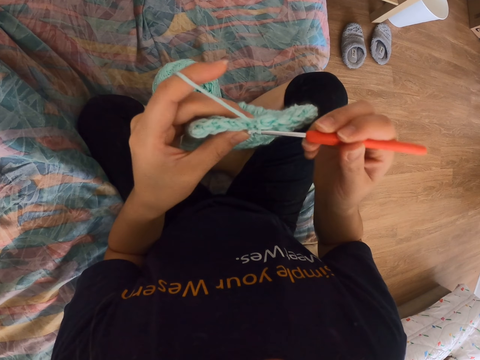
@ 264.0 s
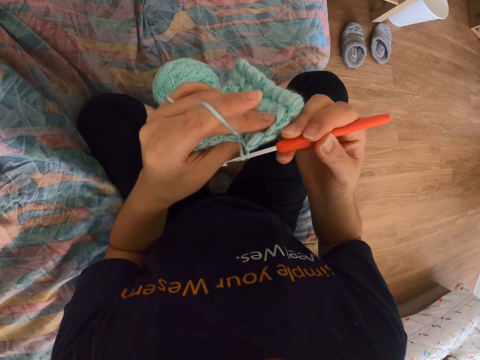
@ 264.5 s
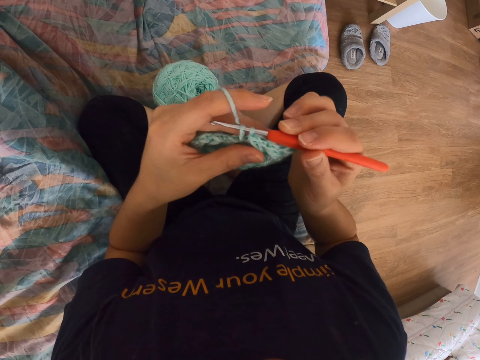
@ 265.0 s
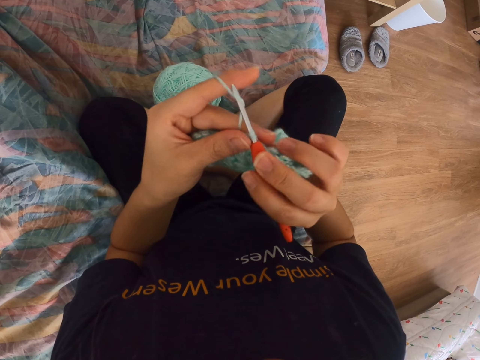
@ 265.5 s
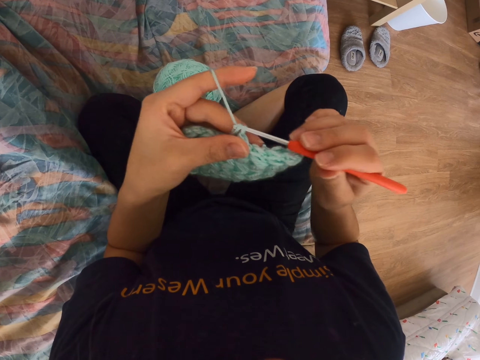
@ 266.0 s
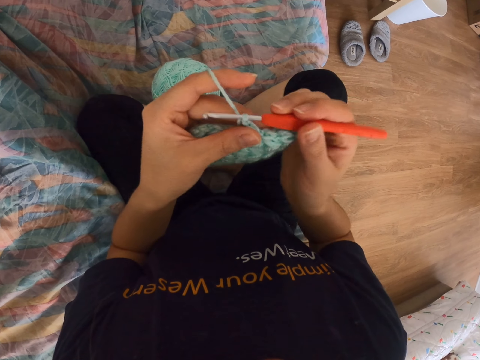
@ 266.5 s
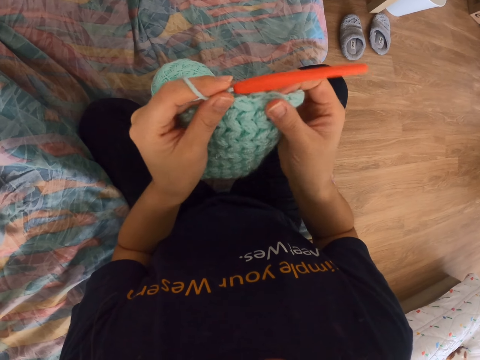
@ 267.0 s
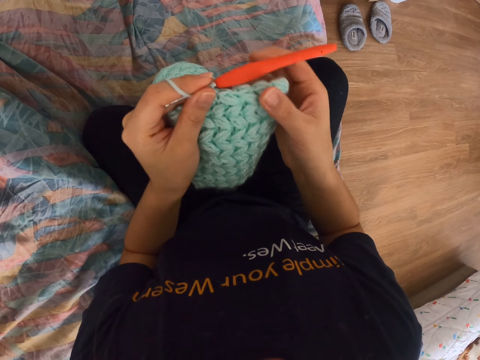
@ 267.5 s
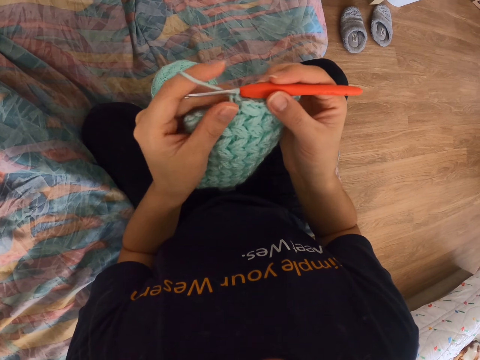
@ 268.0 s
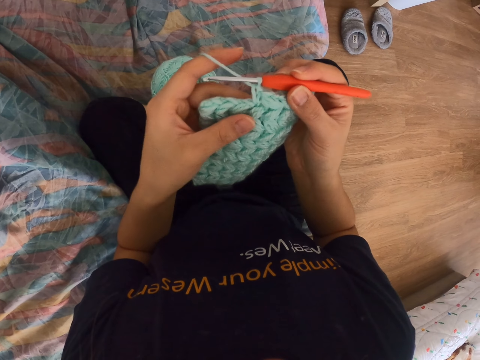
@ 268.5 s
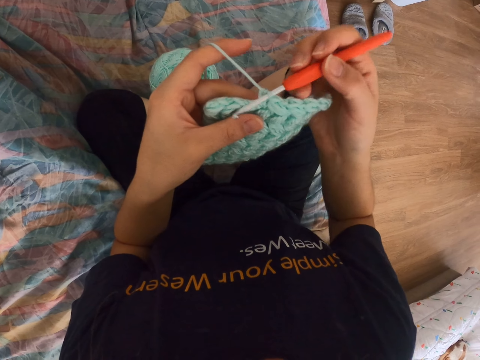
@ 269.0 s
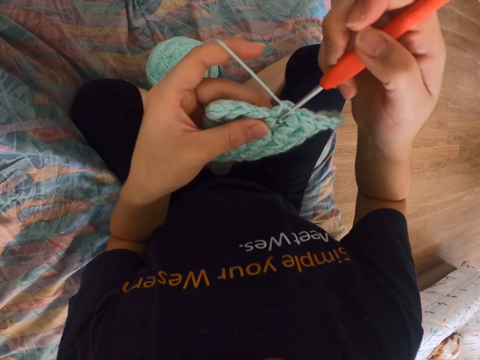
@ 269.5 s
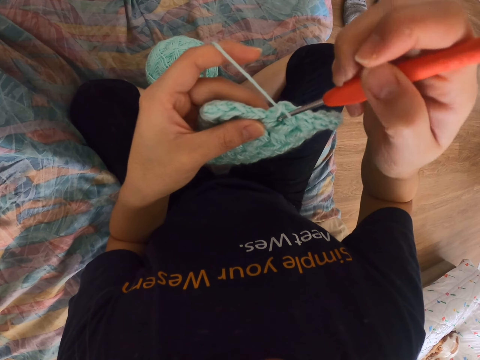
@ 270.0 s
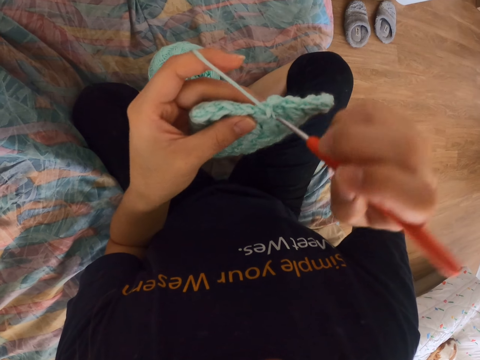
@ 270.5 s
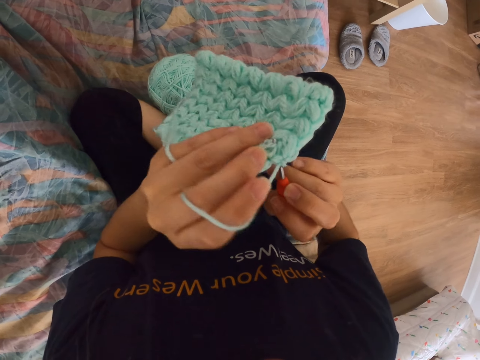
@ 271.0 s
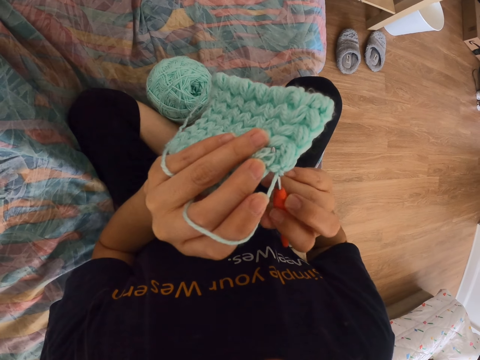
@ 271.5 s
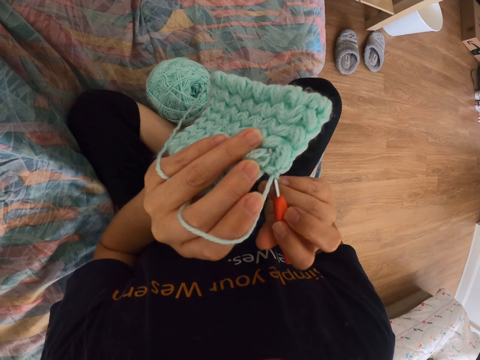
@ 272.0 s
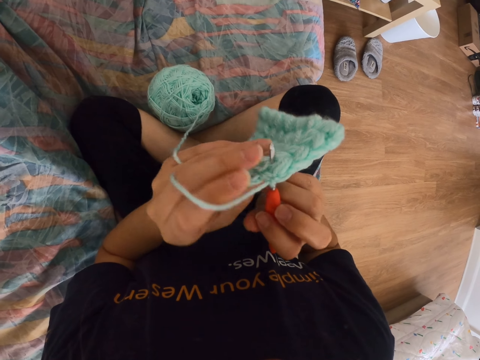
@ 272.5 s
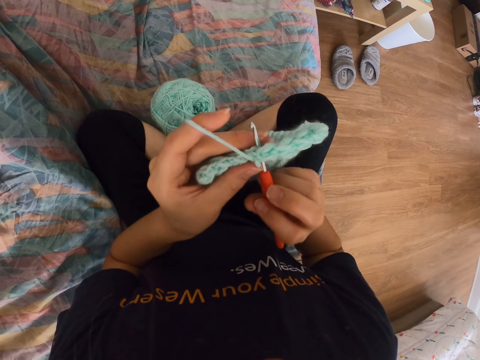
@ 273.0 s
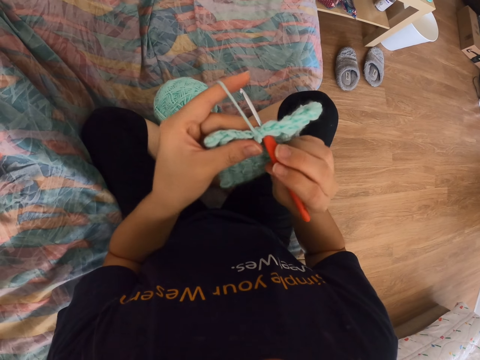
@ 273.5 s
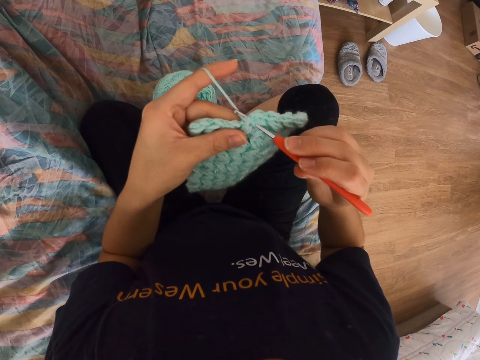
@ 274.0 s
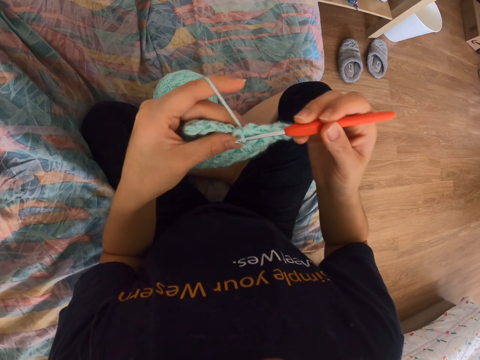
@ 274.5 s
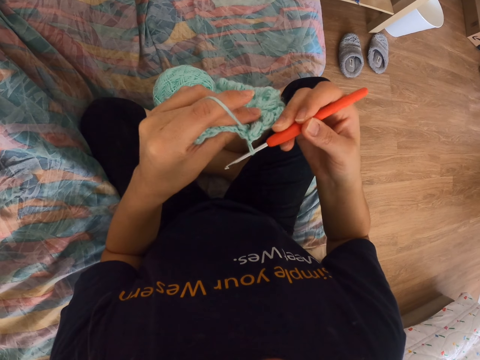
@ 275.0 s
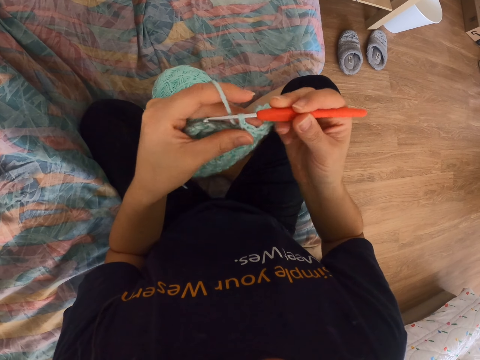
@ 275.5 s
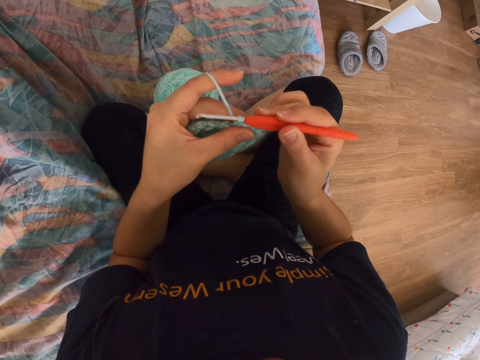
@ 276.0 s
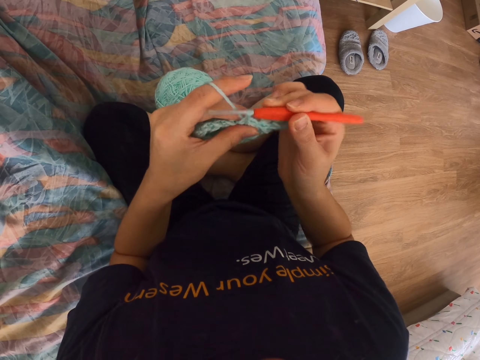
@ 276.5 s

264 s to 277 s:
The camera wearer pulls the string with the sewing needle. They pull the string with the sewing needle again. They touch the crochet cloth with the right hand. They hold the sewing needle. They insert the needle into the cloth. They crochet a piece of cloth. They turn the cloth. They pull the string with the sewing needle.

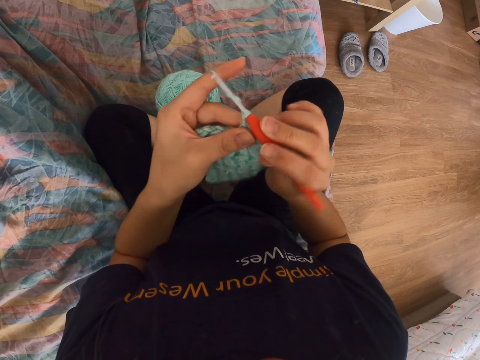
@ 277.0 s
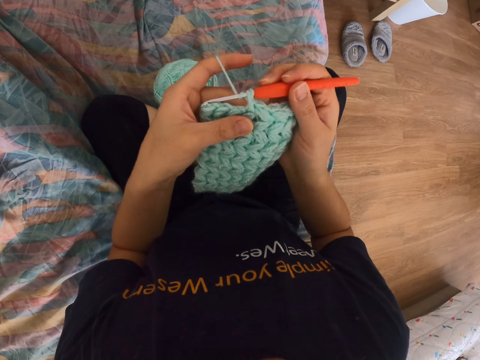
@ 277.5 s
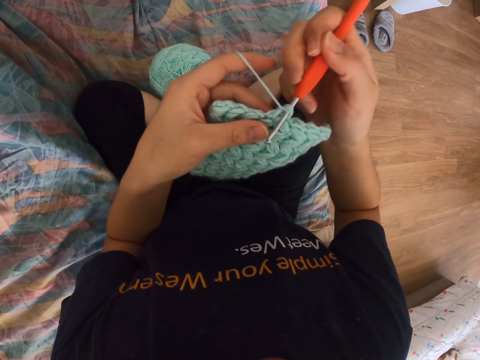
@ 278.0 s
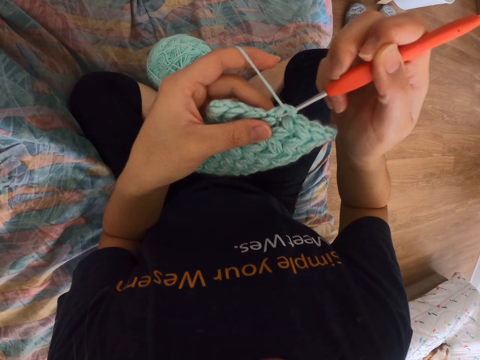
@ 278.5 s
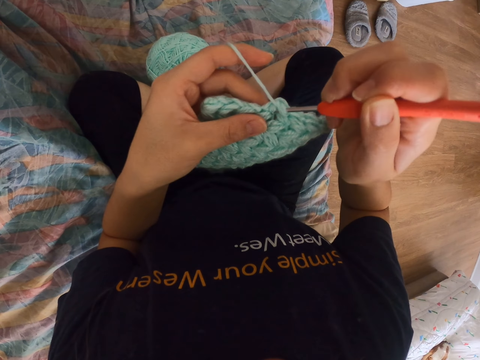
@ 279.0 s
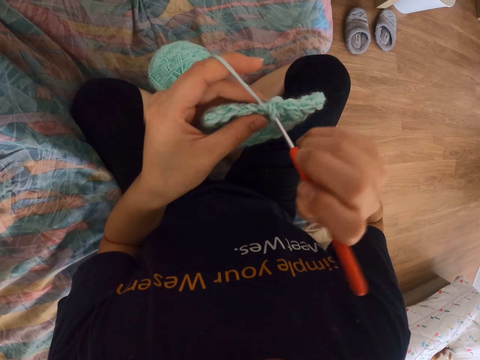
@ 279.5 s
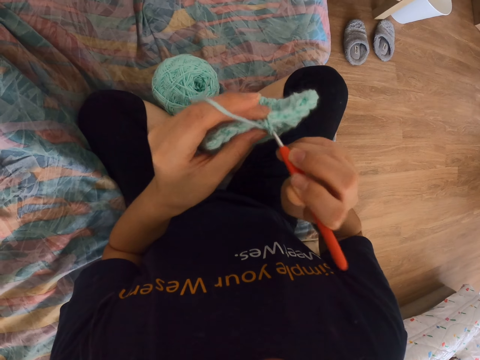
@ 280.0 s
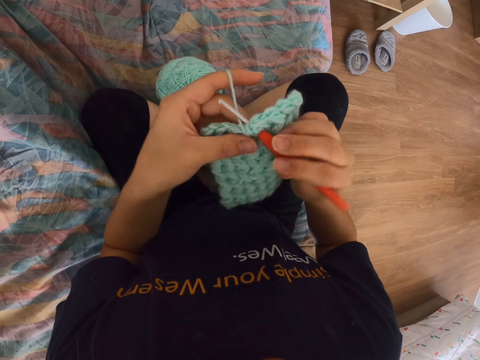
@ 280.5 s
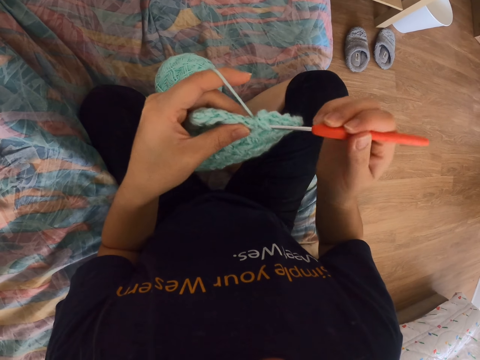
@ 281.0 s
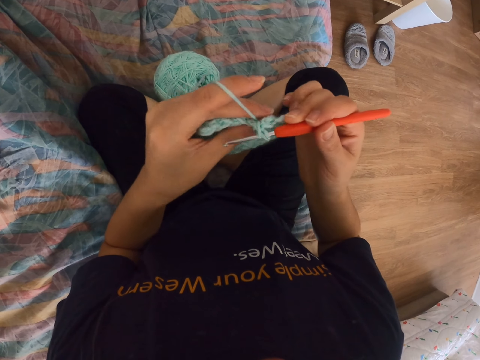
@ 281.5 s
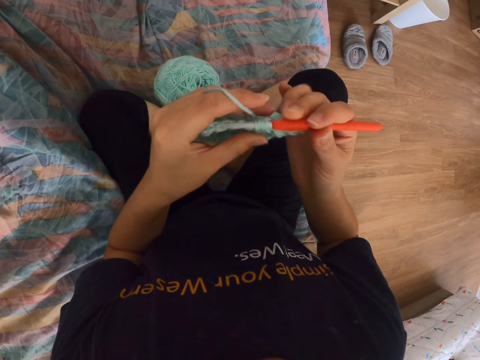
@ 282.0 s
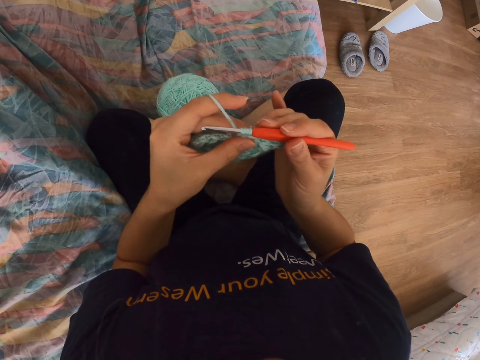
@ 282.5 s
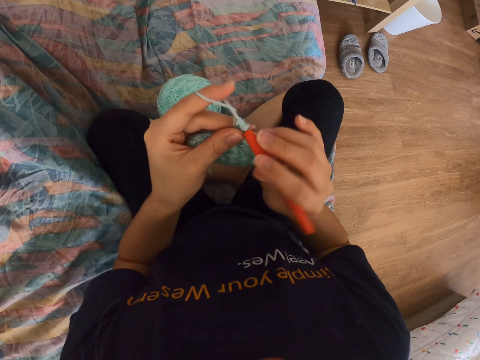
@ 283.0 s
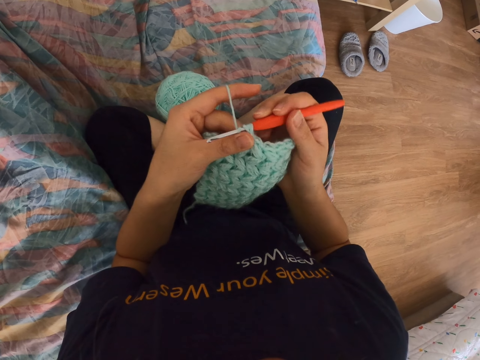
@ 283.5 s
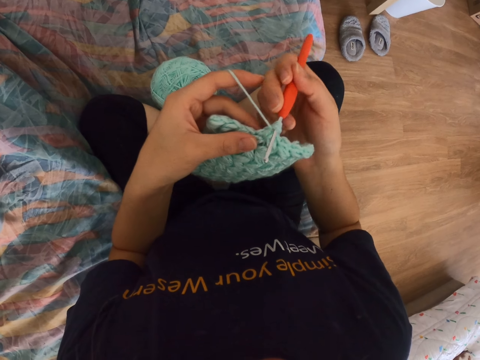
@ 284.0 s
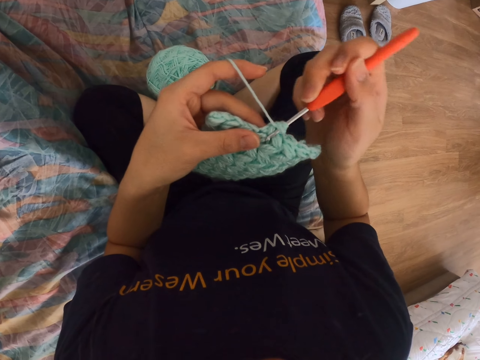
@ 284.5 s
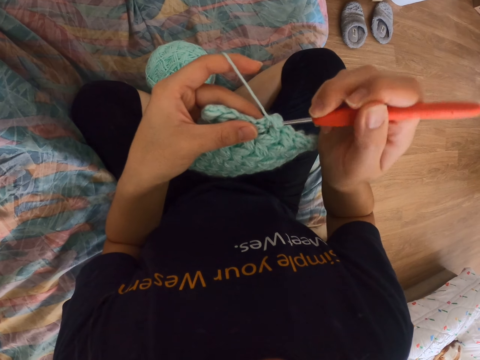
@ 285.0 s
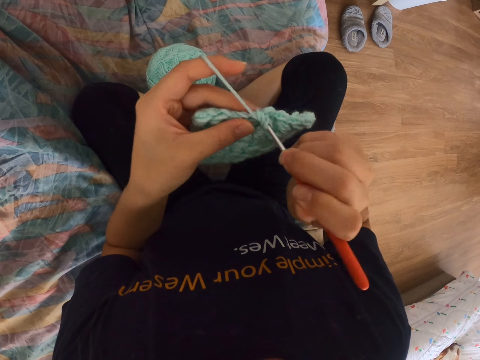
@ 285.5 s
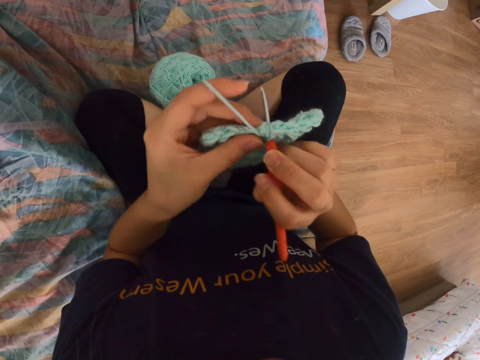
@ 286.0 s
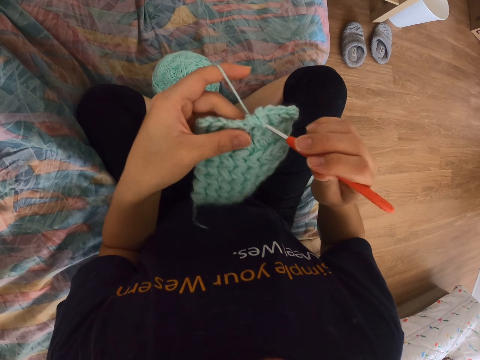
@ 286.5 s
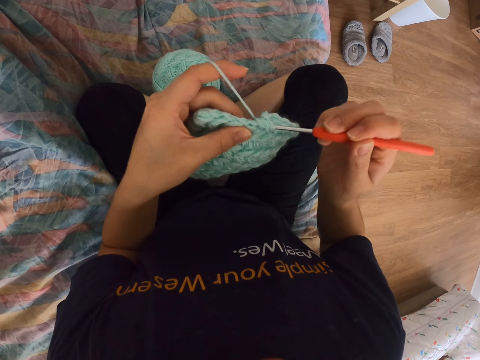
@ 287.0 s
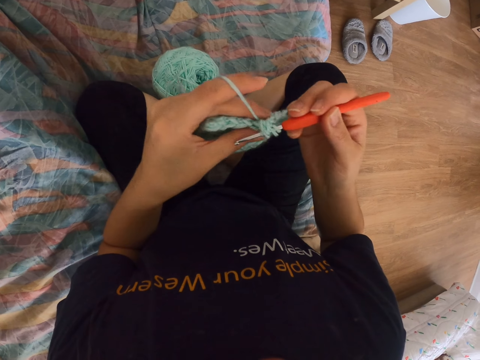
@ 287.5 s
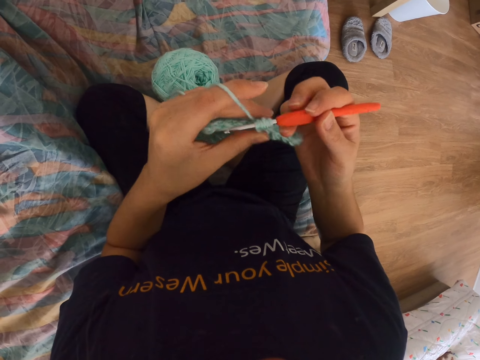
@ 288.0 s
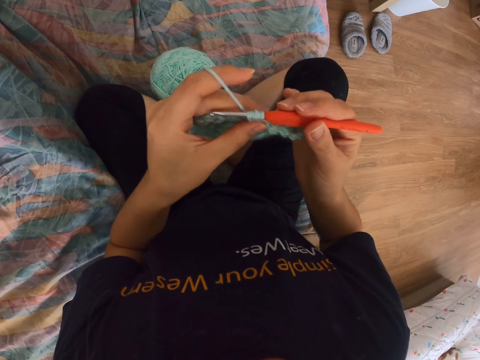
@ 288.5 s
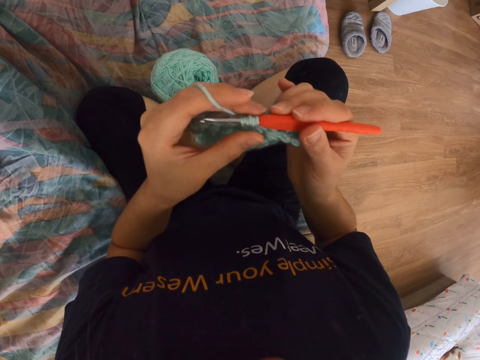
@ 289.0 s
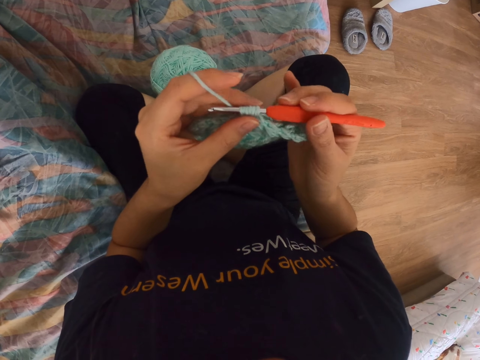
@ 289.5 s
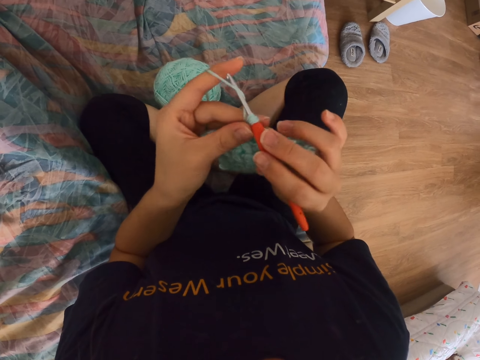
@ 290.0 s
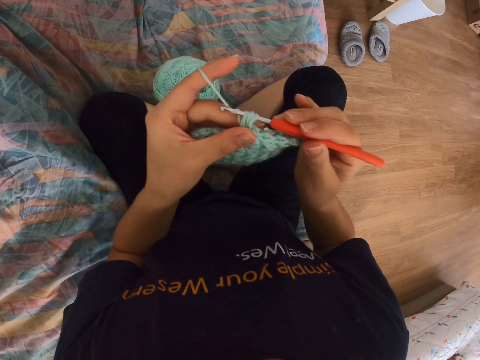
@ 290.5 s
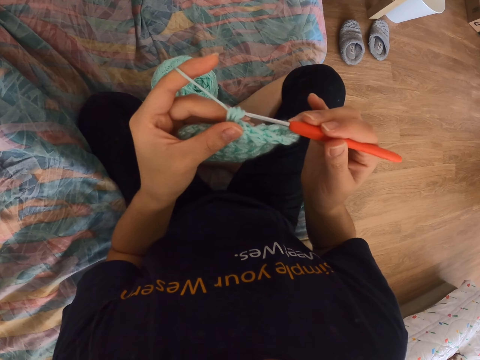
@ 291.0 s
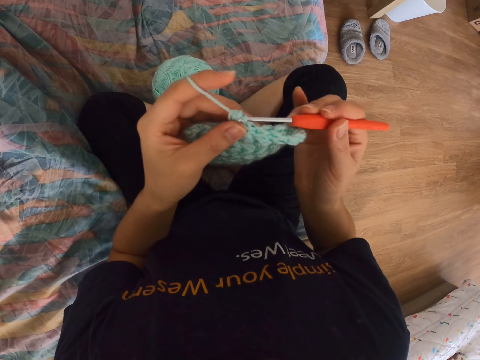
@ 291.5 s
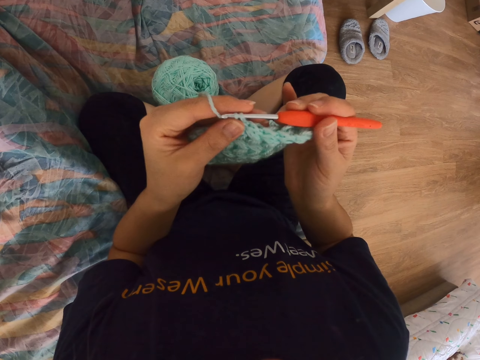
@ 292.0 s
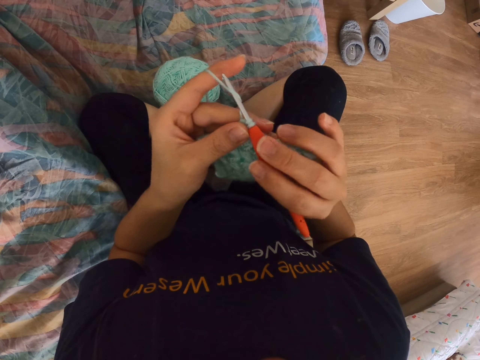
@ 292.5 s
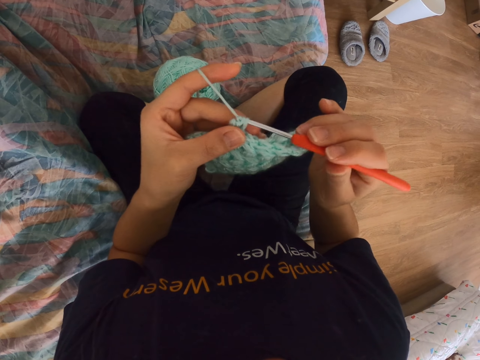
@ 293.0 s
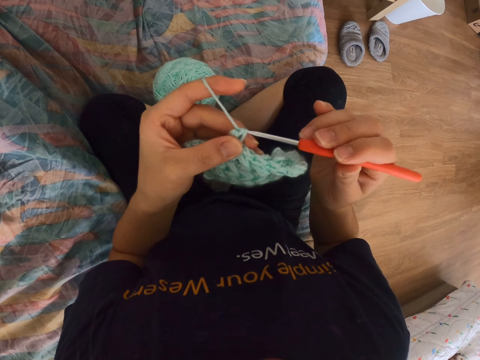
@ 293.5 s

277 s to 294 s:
The camera wearer pulls the string with the sewing needle. They insert the needle to the cloth. They pull the string with the sewing needle. They pull the string with the sewing needle again.
